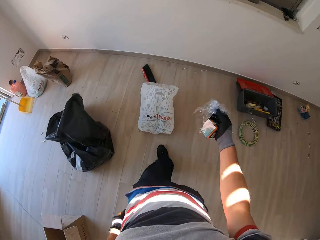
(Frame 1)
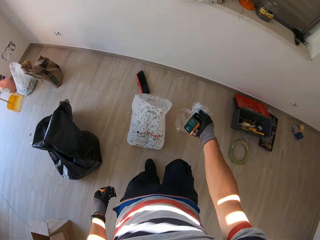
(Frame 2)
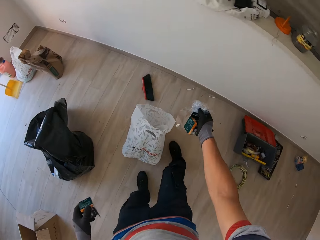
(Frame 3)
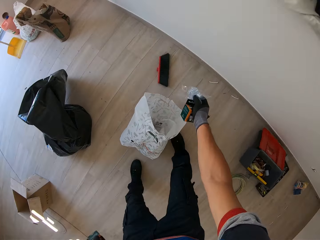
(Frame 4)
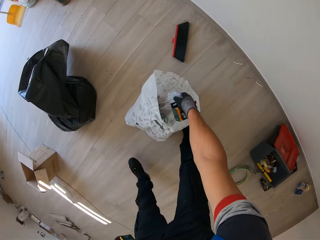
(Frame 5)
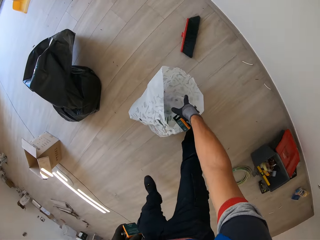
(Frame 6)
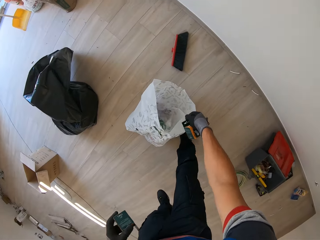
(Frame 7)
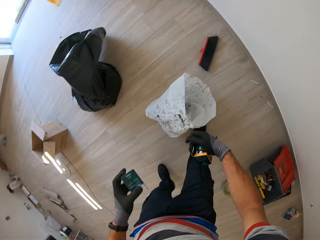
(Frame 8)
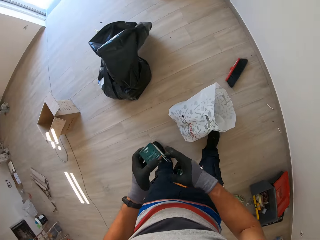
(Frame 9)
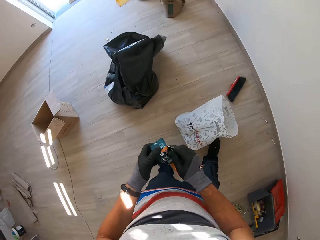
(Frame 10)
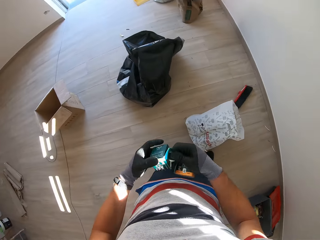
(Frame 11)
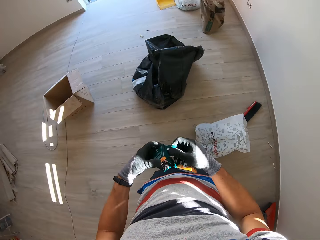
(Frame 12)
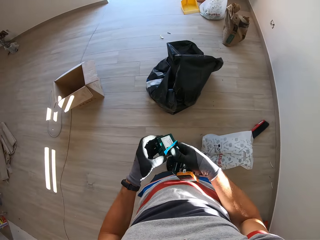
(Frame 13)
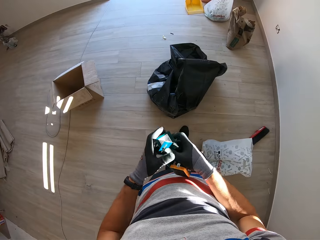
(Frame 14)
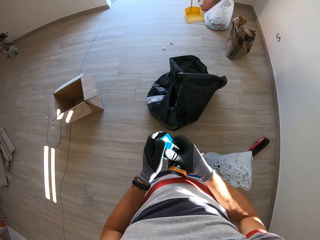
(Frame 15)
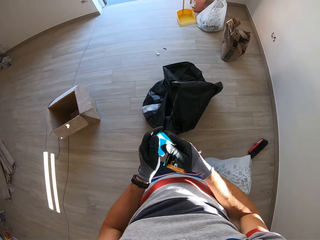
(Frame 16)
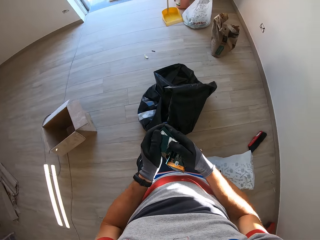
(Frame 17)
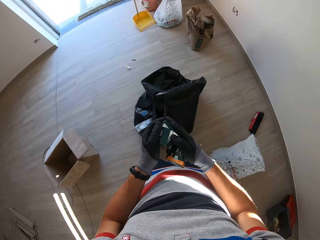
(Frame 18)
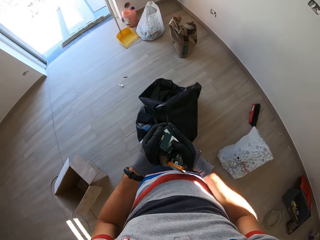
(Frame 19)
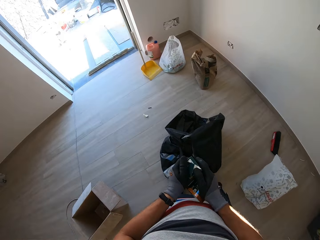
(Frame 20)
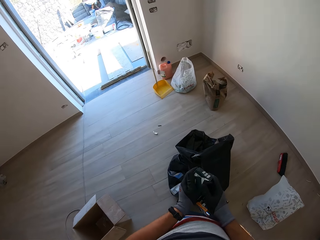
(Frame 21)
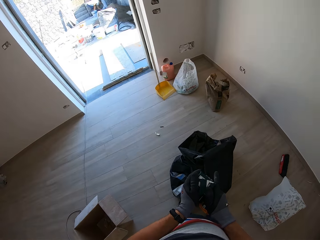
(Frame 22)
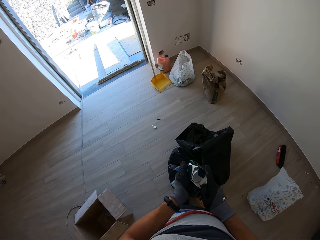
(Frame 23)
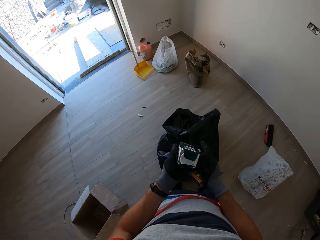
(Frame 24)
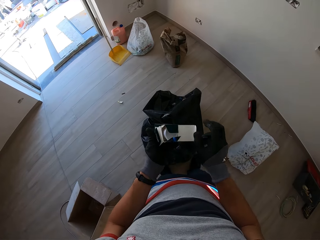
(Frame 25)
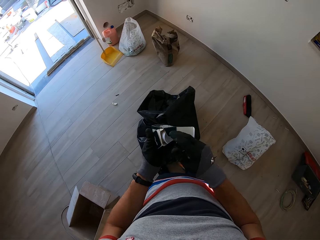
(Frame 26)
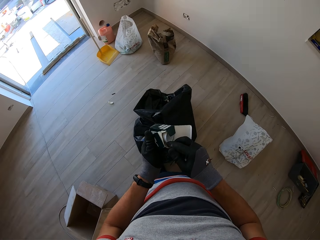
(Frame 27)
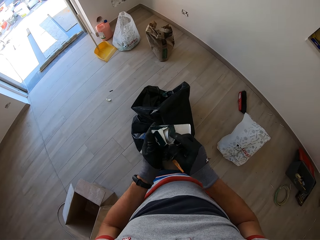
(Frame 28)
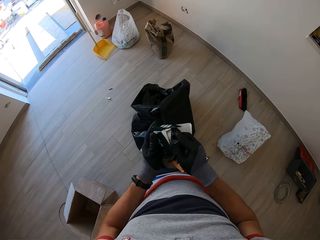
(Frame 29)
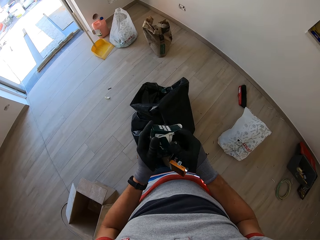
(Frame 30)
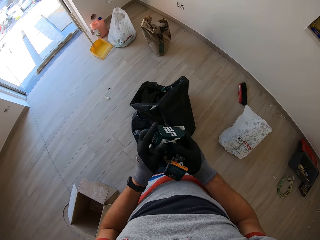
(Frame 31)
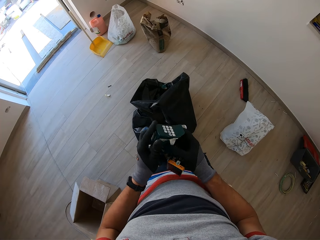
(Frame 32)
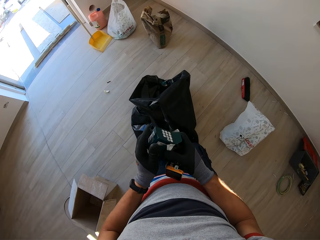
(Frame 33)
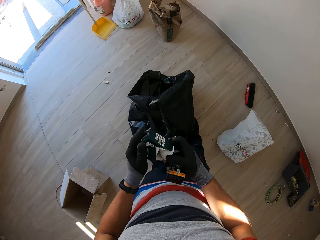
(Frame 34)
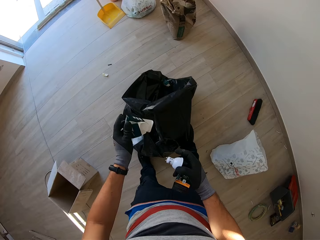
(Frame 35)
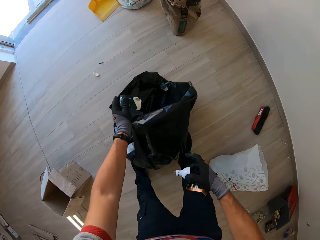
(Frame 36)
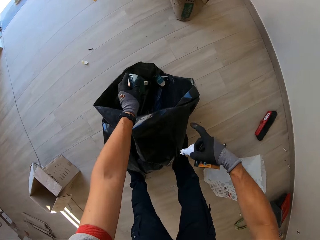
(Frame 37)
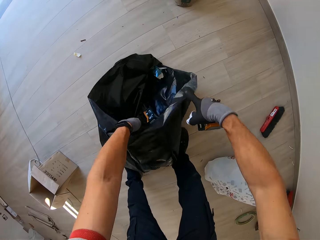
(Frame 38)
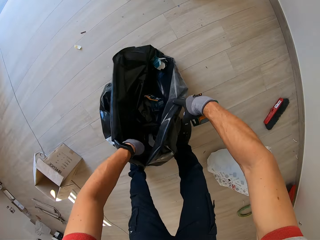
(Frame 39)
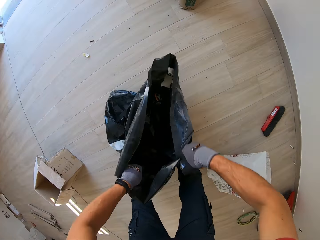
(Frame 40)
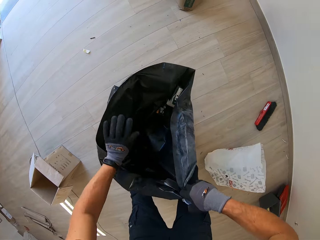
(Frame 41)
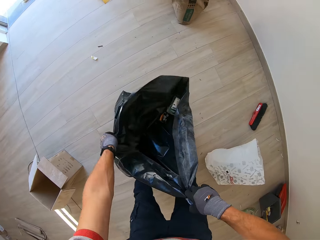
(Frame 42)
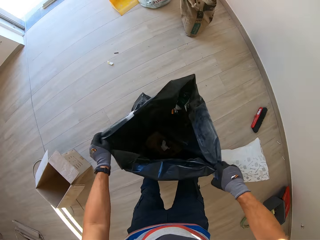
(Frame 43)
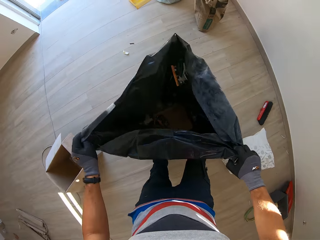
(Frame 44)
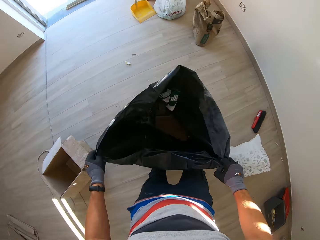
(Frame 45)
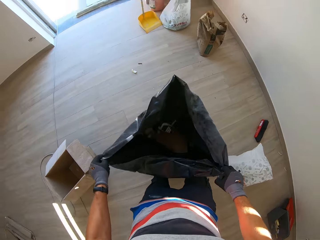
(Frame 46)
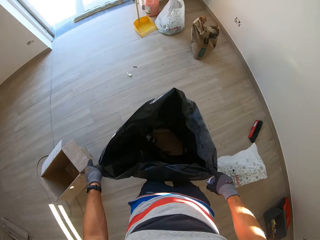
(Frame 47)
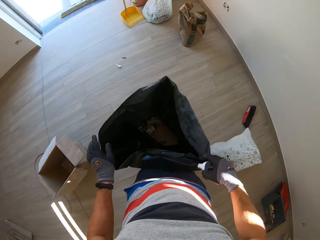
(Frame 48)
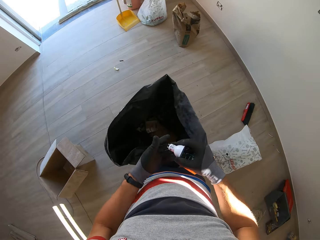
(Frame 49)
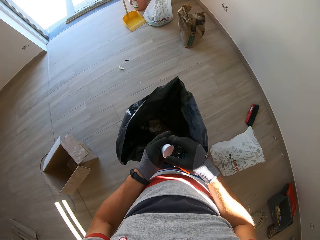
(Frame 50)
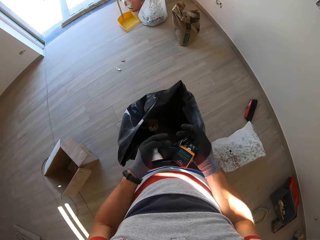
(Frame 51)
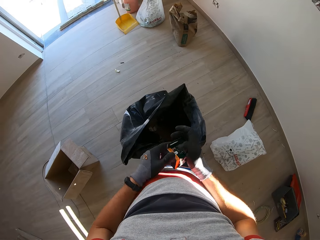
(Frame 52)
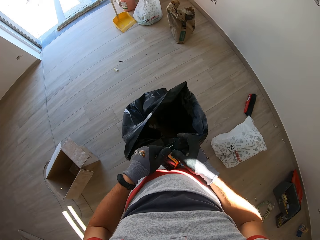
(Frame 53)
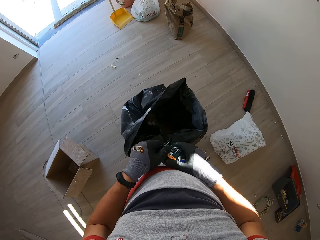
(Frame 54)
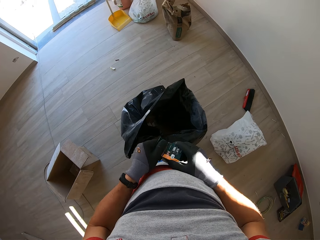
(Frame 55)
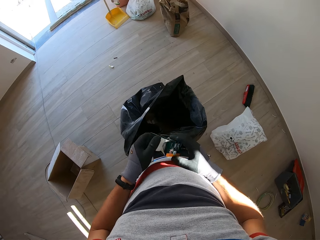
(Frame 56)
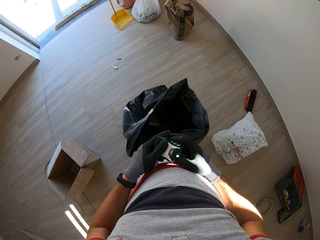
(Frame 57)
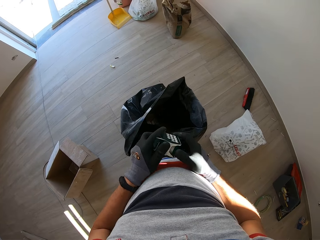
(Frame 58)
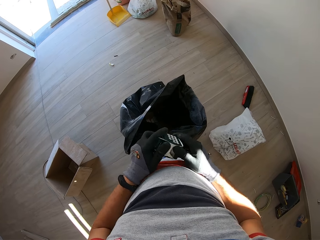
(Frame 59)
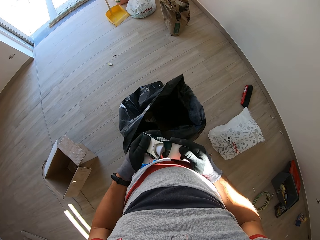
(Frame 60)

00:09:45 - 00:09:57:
The camera wearer drops the paper. They open the box. They remove a bulb from the box. They throw the box in the paper bag. They enlarge the paper bag's opening. They lift the paper bag. They open the box.

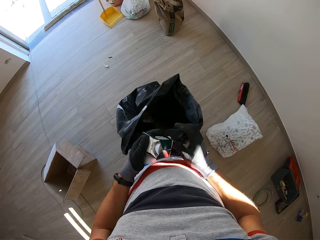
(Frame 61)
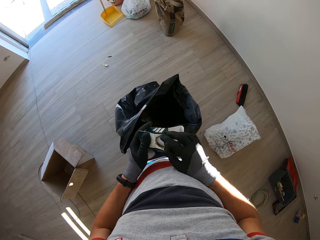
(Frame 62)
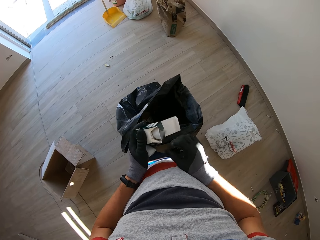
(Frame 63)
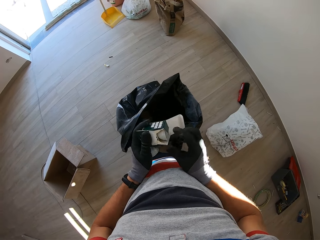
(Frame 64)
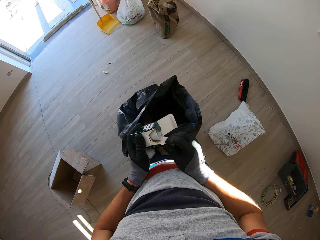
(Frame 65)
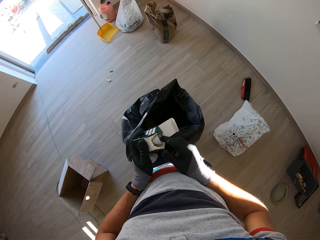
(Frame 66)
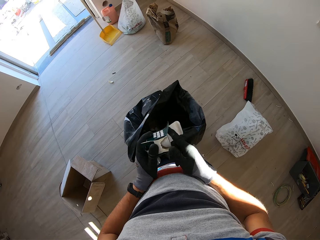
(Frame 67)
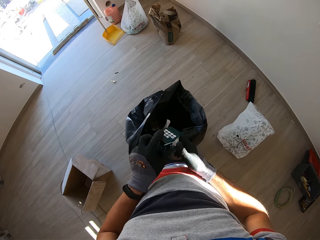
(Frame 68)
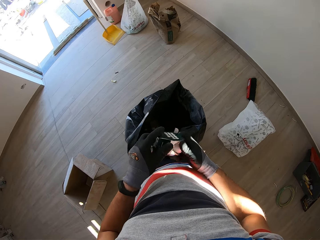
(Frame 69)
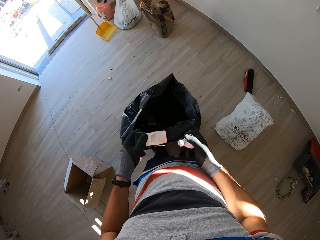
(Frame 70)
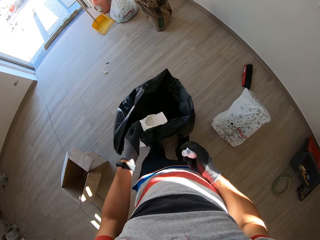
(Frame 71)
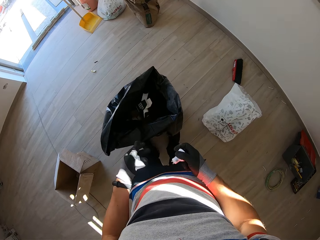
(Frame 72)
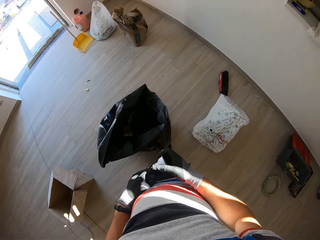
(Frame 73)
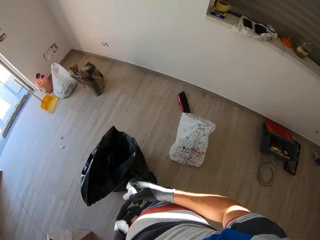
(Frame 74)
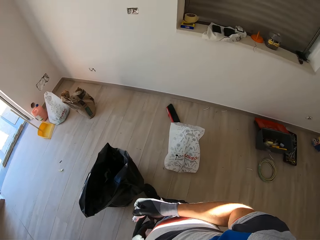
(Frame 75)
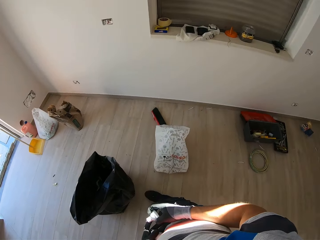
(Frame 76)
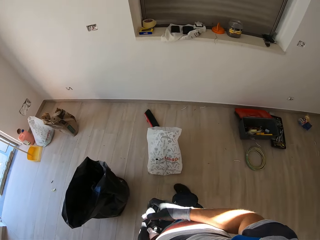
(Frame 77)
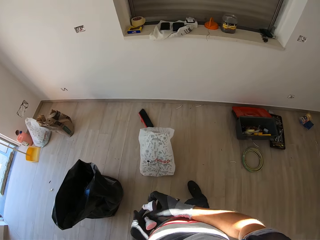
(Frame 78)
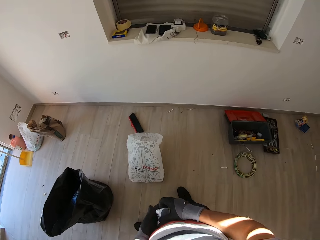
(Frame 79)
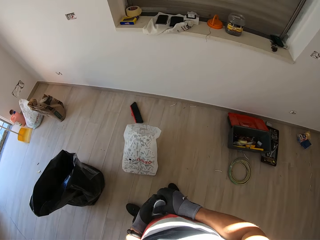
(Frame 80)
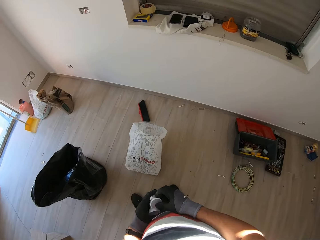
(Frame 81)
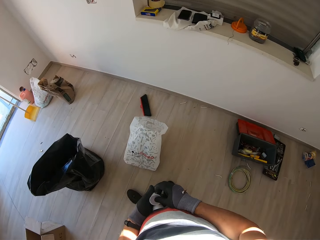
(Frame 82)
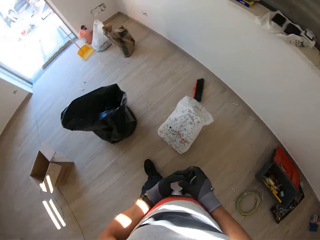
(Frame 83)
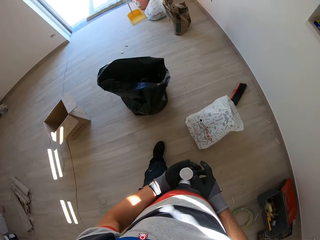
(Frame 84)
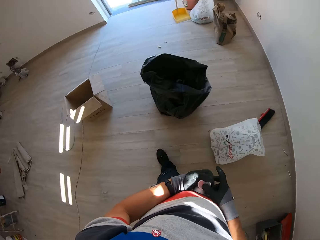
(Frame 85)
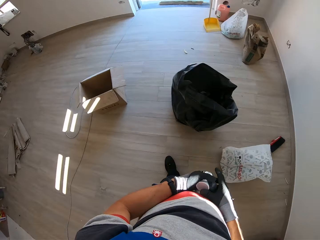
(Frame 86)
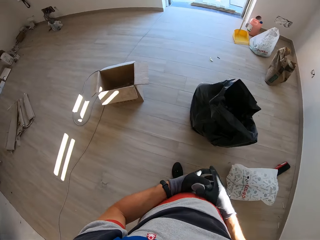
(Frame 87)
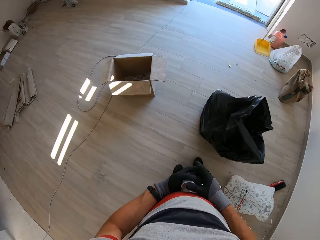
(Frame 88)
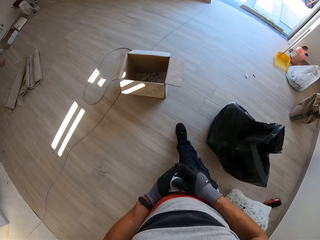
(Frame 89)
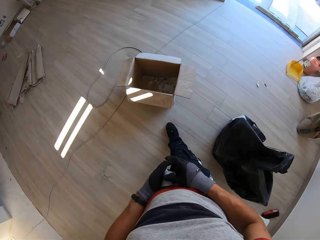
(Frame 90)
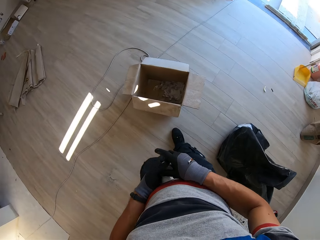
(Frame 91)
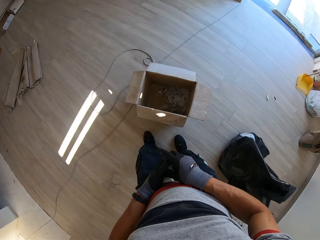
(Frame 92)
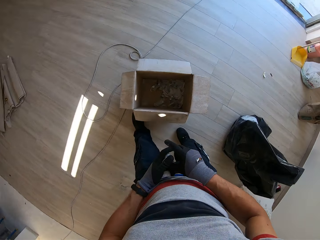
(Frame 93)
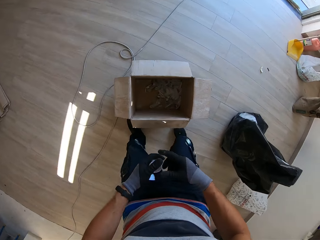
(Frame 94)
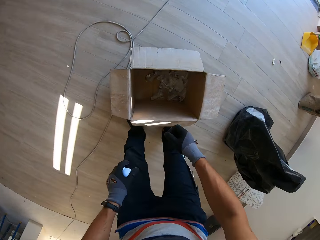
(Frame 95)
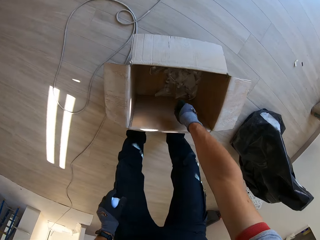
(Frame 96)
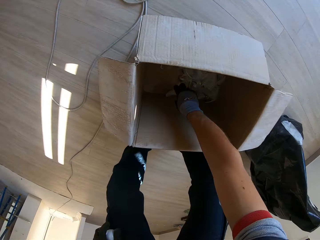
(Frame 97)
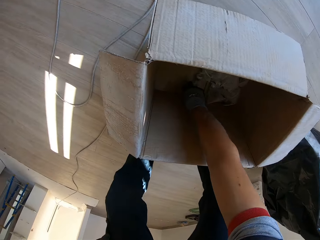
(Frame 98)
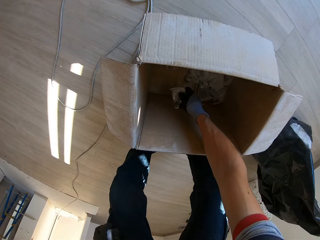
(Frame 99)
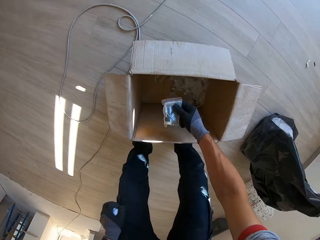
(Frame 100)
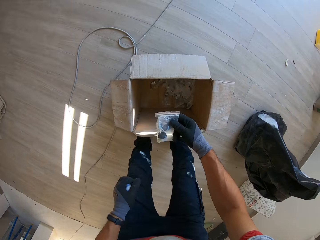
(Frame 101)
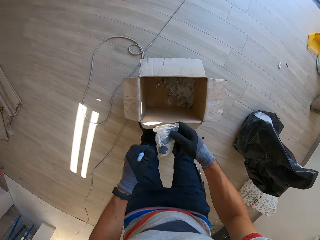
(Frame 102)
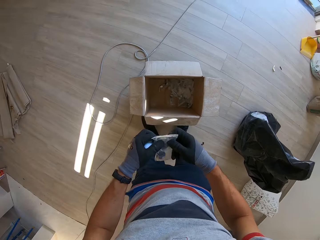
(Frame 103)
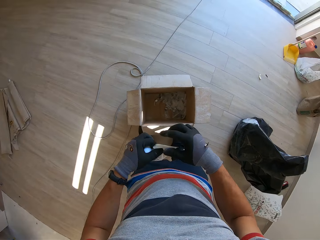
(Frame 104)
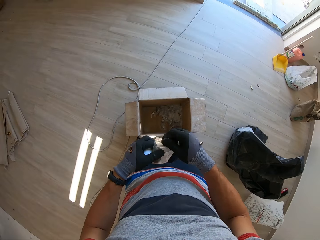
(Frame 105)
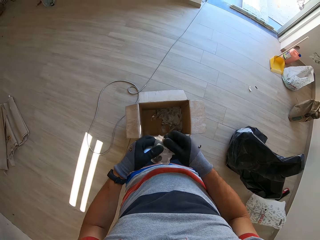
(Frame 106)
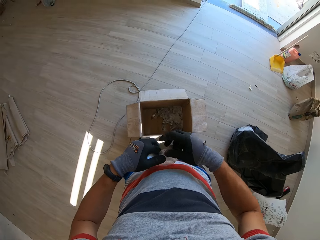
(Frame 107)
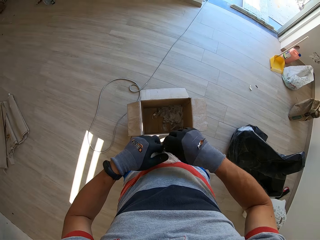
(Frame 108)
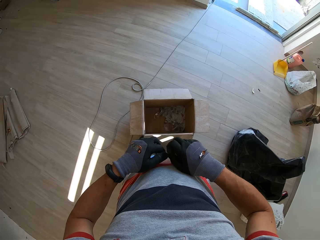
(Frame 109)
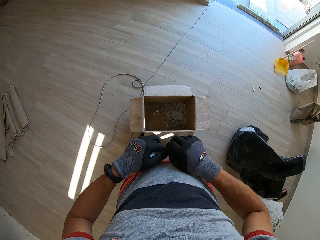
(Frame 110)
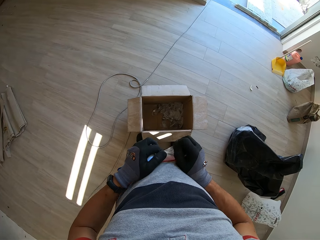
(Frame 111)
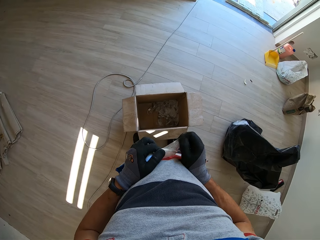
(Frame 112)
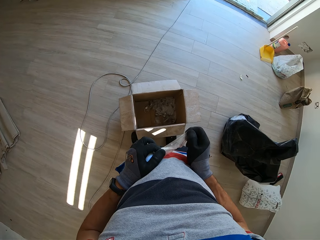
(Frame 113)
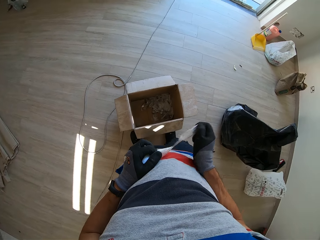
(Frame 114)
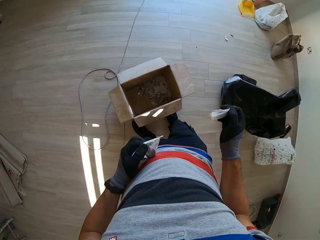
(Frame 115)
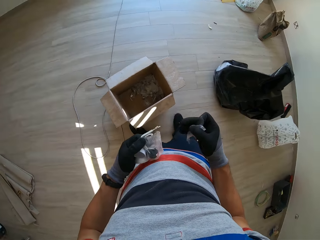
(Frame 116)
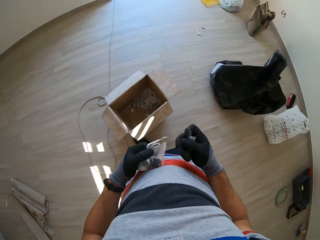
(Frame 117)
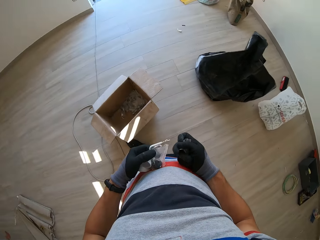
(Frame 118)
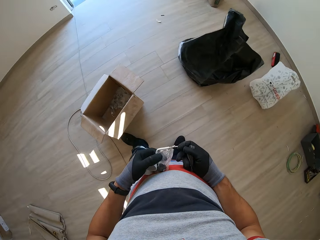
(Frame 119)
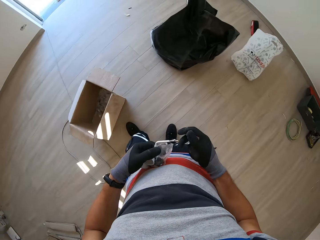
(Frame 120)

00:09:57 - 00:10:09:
The camera wearer opens the paper bag. They remove a bulb from the box. They throw the box in the paper bag. They walk around. They pick a bulb holder from the box. They open the bulb holder's paper.
